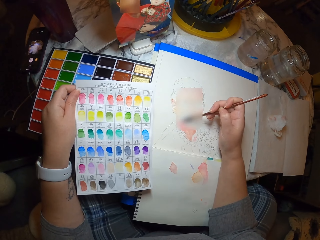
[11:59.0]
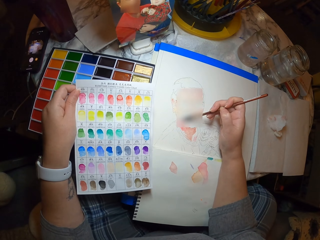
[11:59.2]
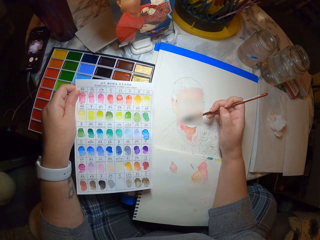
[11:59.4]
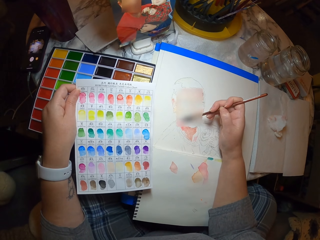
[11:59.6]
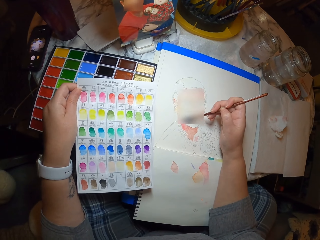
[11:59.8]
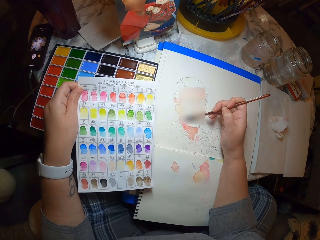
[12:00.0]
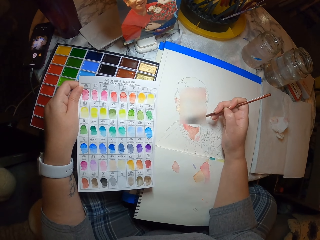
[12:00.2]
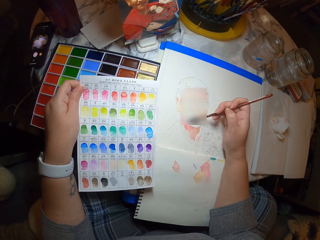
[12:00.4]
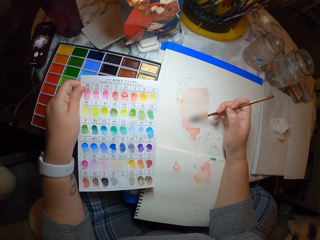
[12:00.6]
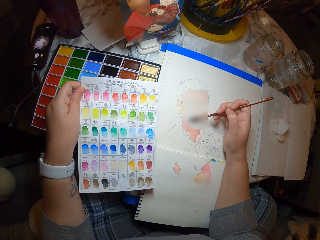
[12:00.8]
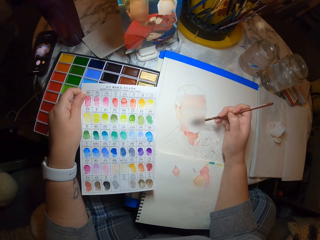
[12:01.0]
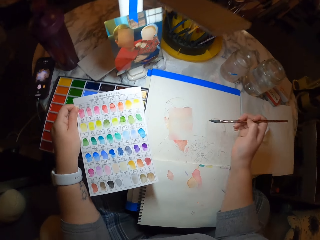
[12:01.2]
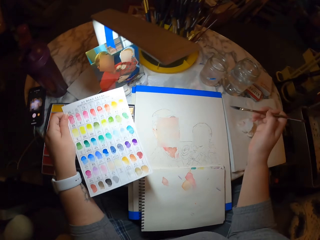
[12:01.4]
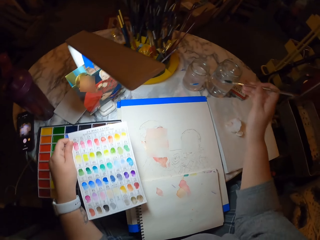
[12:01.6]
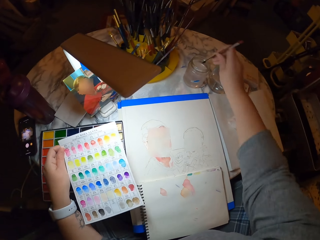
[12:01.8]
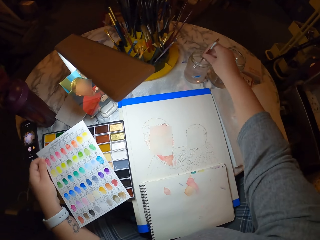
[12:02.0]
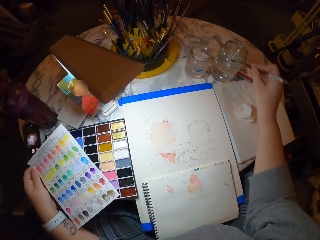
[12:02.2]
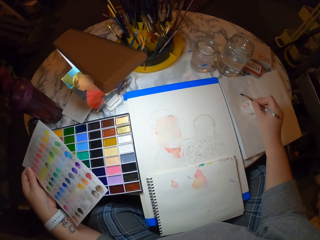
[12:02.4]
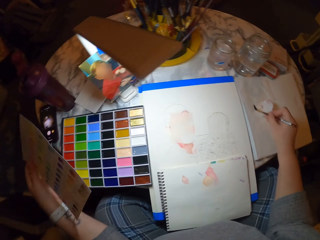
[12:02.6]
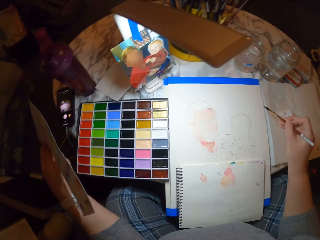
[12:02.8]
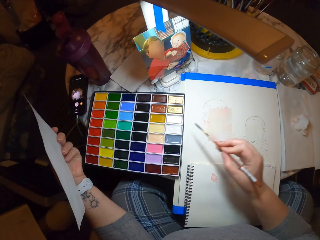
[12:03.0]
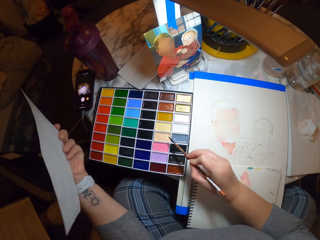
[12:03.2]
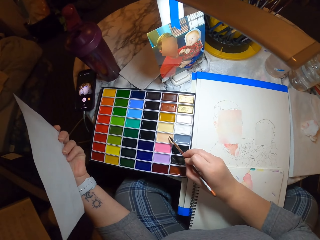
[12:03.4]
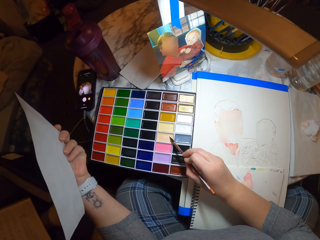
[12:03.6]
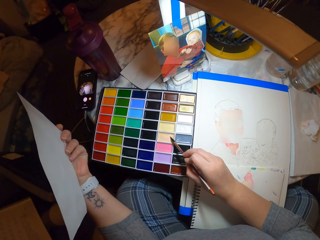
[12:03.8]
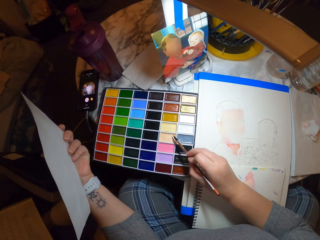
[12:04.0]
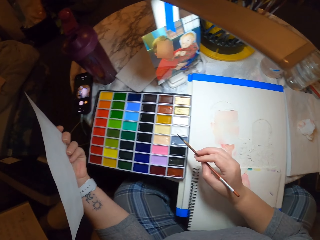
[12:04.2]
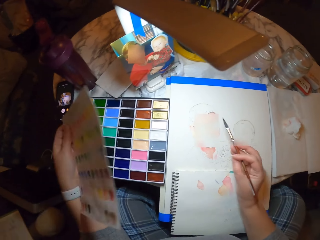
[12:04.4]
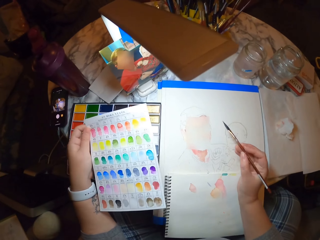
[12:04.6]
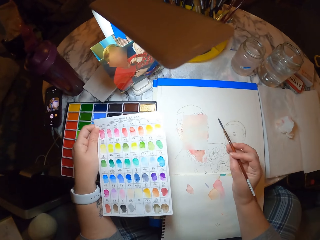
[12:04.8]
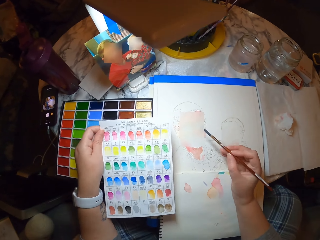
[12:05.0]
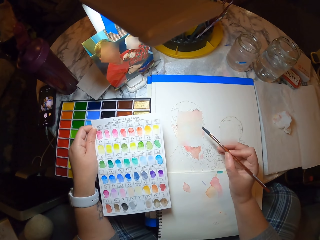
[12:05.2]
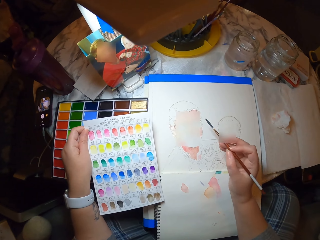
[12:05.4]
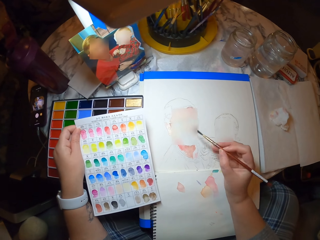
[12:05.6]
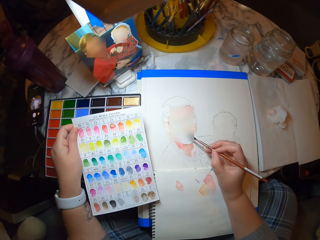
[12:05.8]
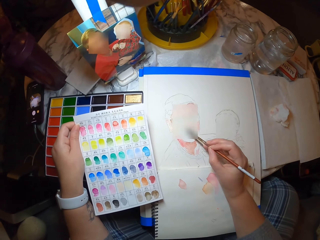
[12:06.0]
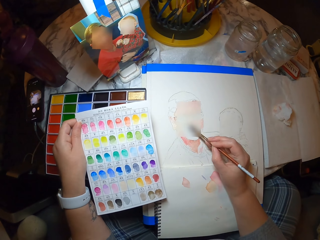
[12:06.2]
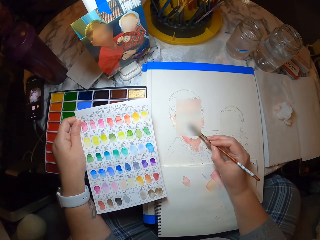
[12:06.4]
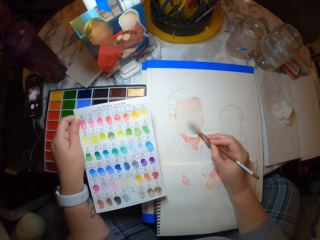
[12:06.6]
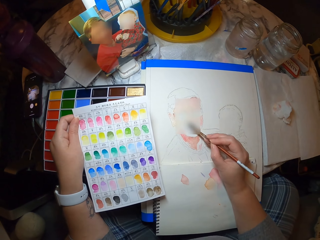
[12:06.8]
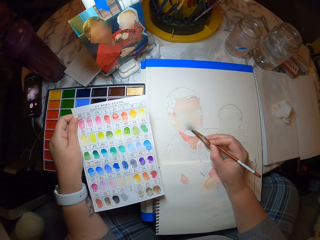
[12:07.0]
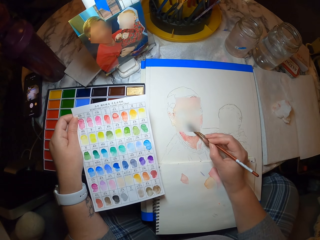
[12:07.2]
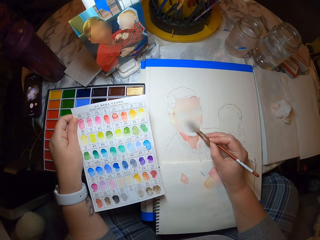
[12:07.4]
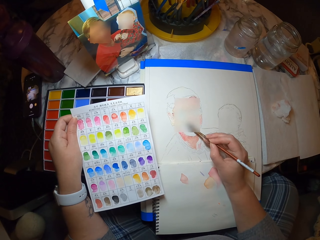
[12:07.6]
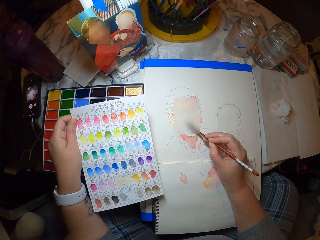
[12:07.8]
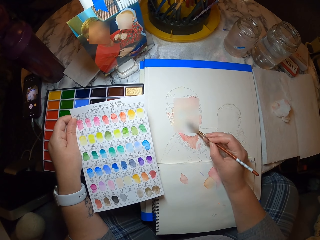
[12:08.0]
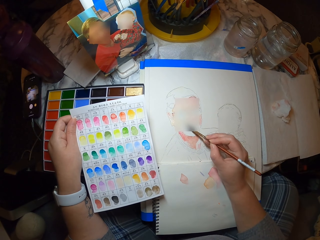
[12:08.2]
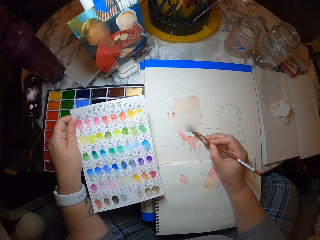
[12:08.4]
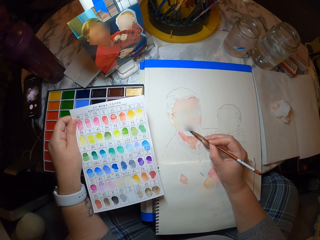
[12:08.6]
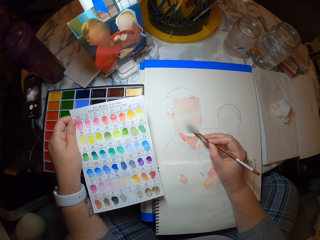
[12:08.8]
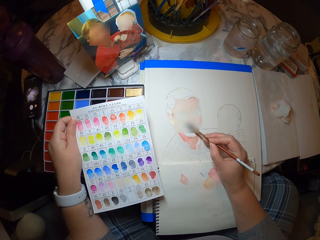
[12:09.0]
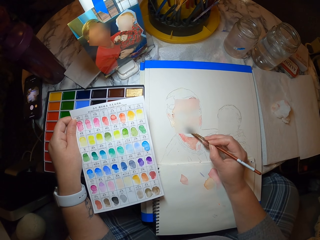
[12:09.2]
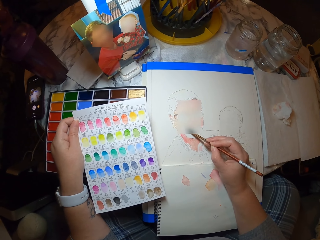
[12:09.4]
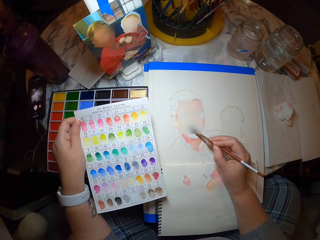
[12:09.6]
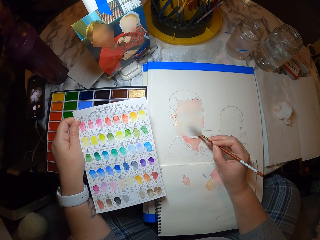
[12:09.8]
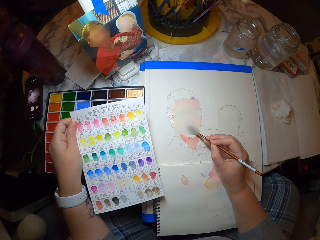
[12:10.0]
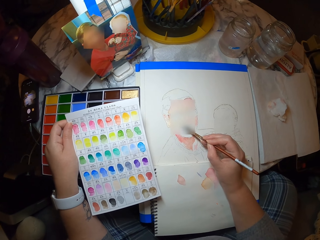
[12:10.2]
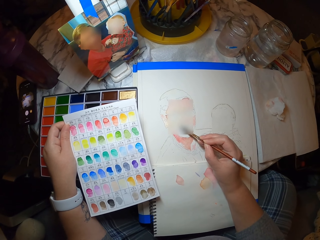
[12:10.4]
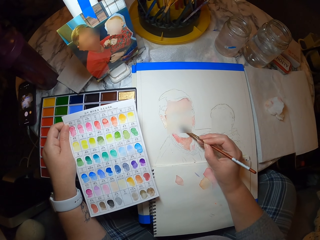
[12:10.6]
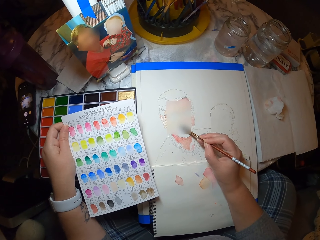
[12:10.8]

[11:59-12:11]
The camera wearer moves their hands. They dip the brush in water in the jar. They rub the brush on the book. They move their hand. They put the brush on the paint. They move the color paper on the left hand. They adjust their hands. They paint the drawing.

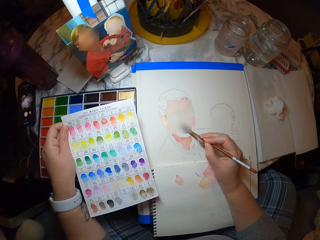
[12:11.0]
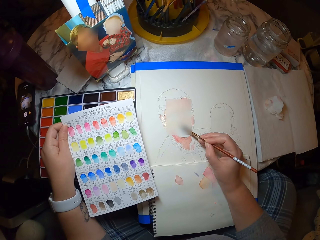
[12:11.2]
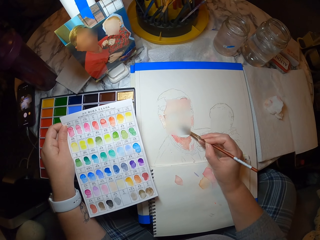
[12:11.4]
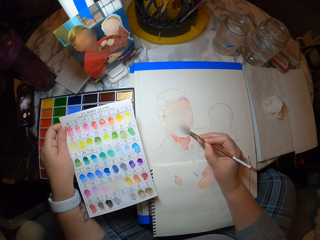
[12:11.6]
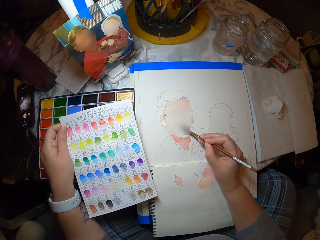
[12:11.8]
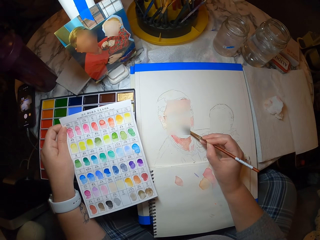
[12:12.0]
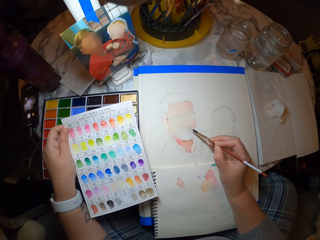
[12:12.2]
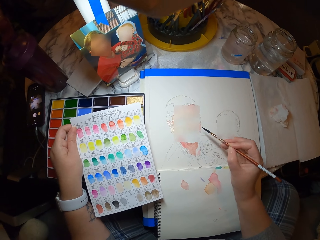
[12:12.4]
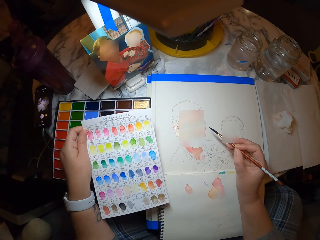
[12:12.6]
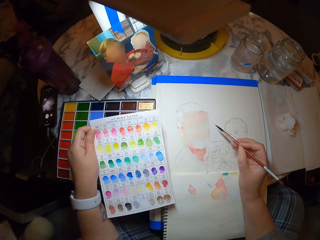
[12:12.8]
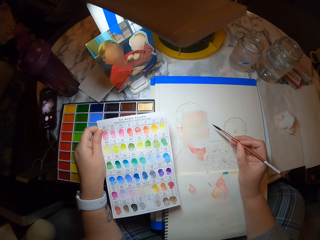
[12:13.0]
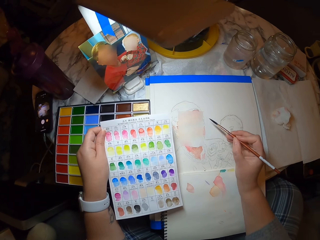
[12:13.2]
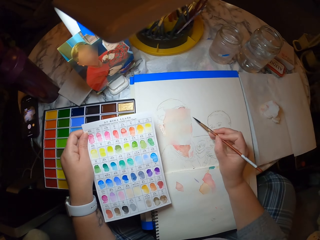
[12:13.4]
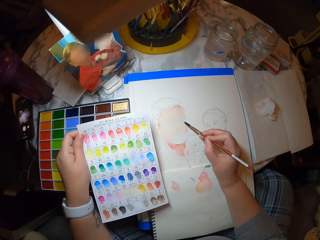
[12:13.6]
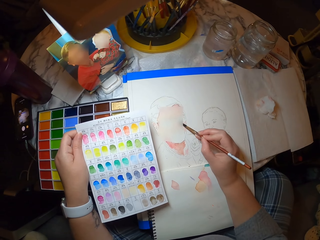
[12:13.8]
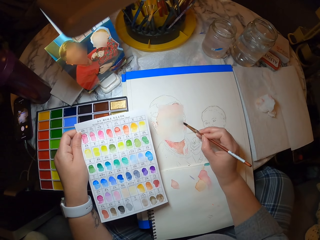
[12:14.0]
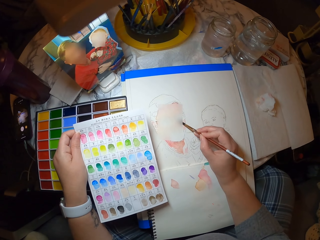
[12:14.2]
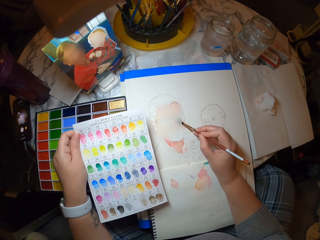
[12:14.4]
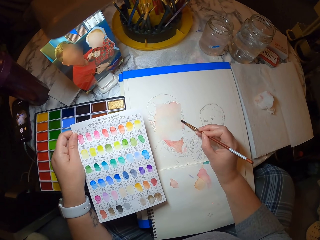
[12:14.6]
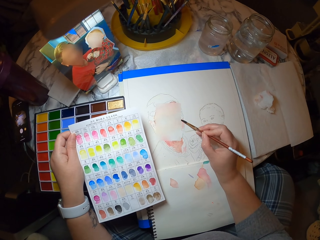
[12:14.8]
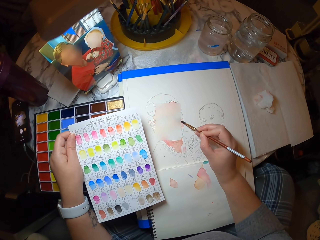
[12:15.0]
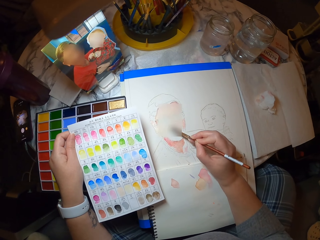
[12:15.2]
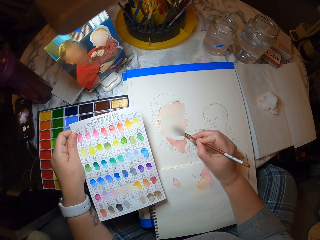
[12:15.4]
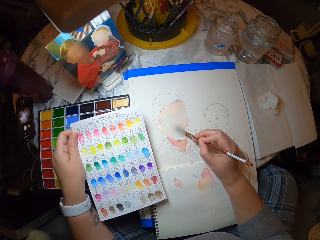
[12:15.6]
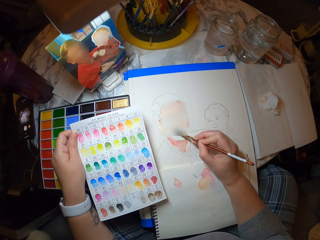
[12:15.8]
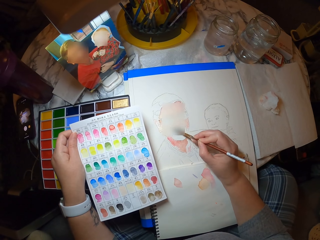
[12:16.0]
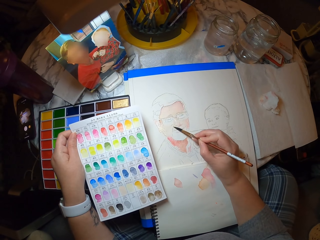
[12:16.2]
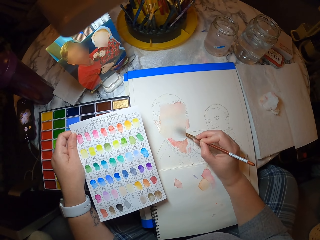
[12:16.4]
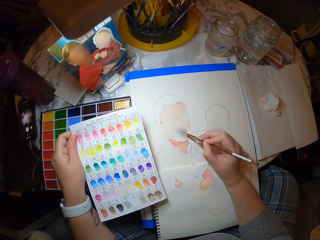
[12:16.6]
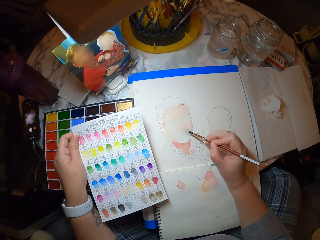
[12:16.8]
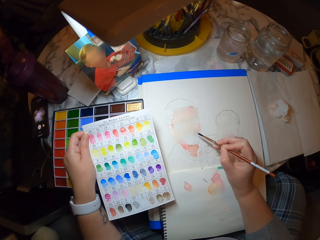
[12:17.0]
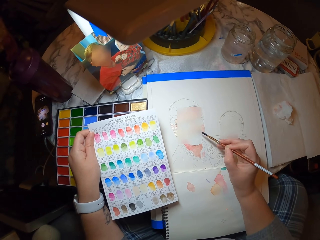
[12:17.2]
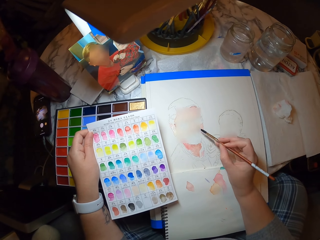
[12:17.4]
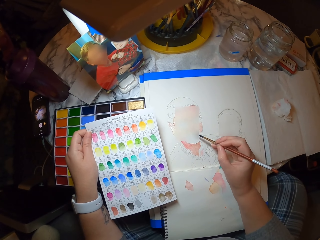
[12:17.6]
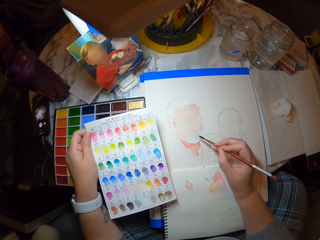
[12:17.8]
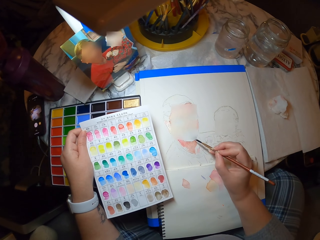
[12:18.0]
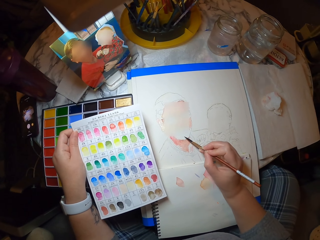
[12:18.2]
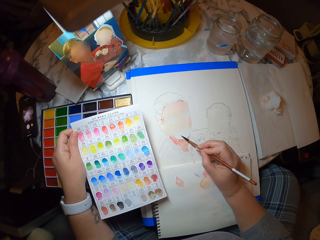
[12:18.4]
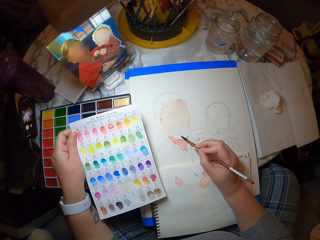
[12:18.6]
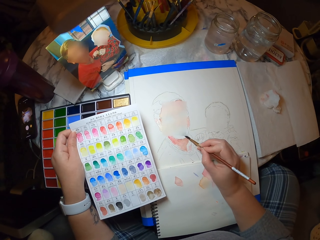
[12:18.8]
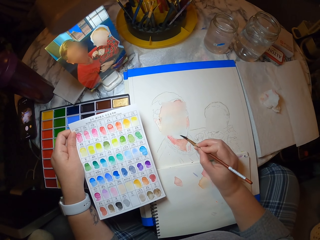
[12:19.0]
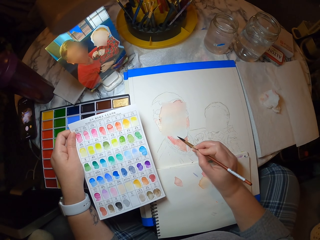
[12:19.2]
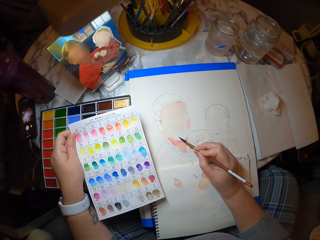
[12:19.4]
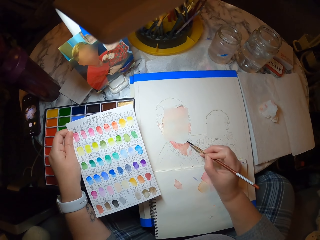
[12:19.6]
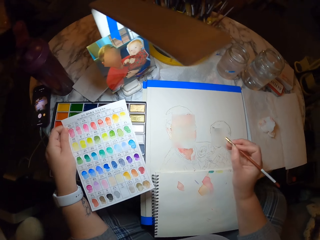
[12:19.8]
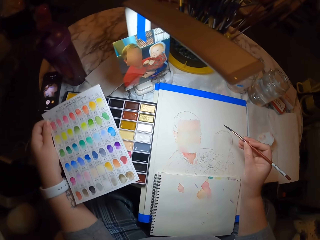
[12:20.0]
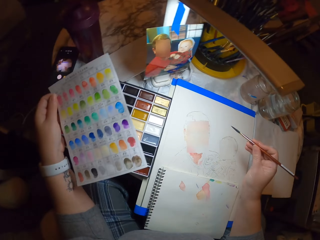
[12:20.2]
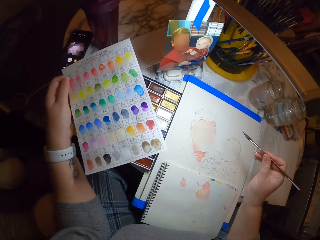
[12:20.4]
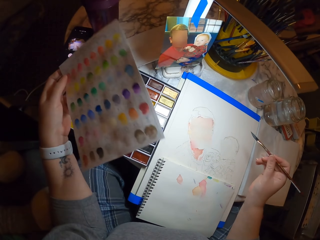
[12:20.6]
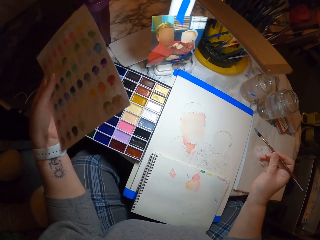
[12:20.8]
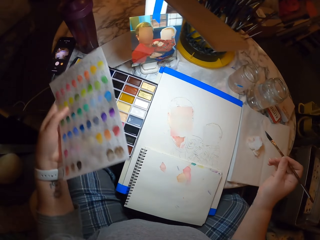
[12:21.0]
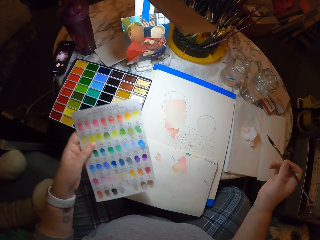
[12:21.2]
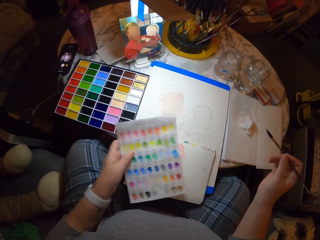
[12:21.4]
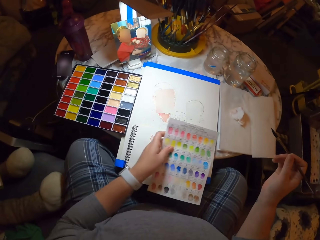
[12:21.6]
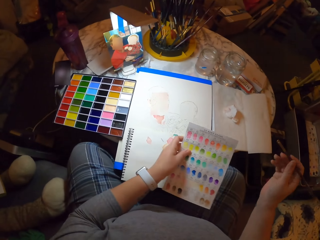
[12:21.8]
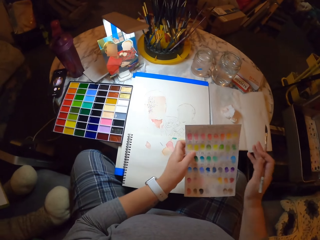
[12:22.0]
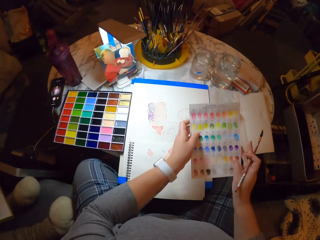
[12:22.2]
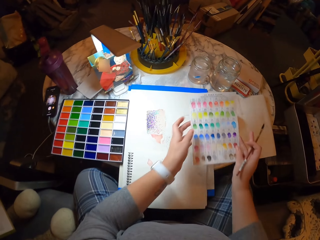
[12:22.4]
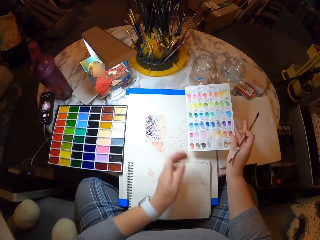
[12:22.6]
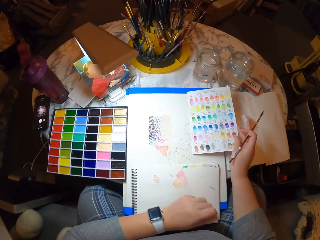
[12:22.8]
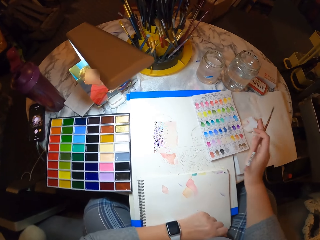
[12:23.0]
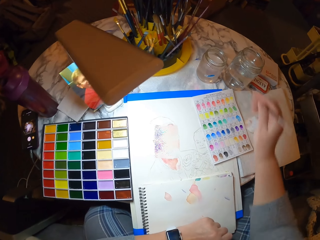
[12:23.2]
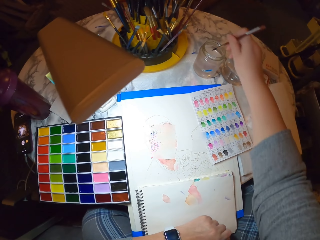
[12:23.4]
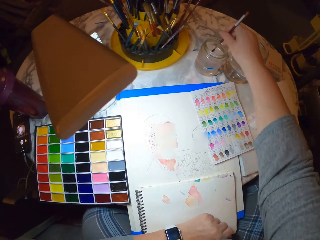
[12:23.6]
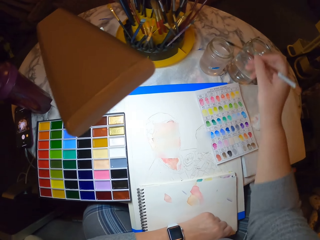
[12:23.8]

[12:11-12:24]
The camera wearer looks at the color paper. They paint the drawing. They look at the color paper. They lean back. They move the color paper on the left hand. They take the color paper from the left hand. They put the color paper on the table. They dip the brush in water in the jar.
